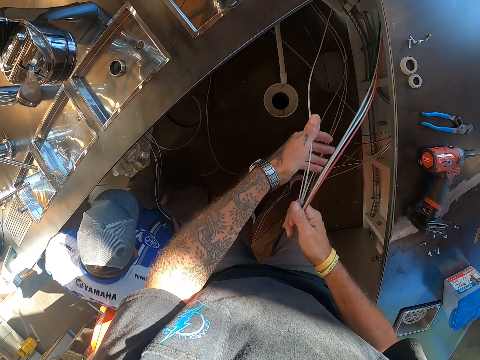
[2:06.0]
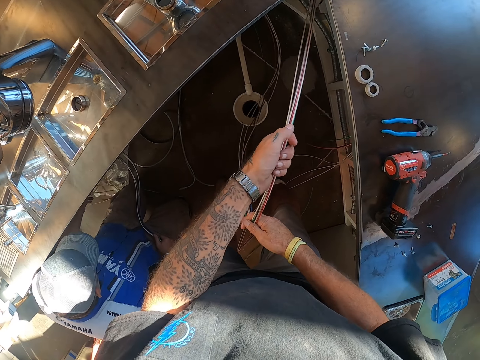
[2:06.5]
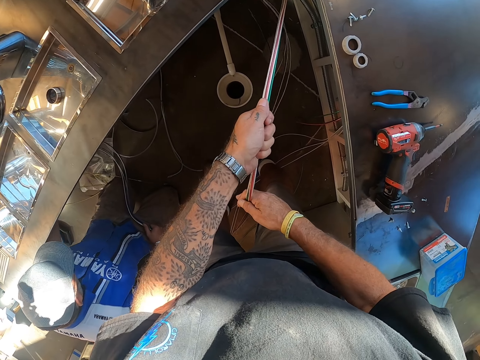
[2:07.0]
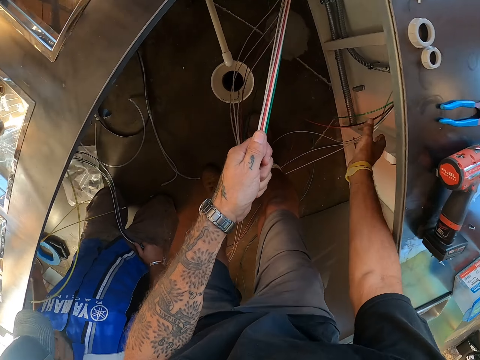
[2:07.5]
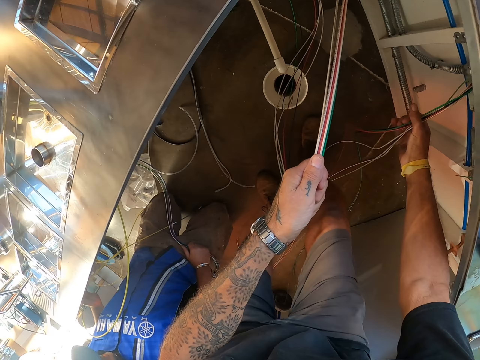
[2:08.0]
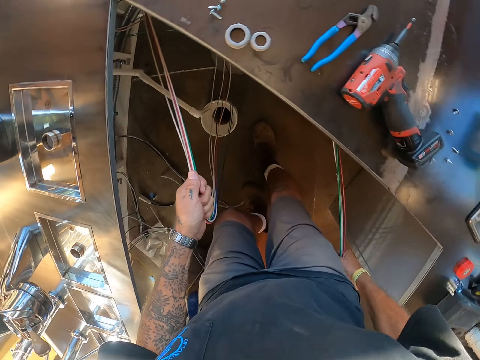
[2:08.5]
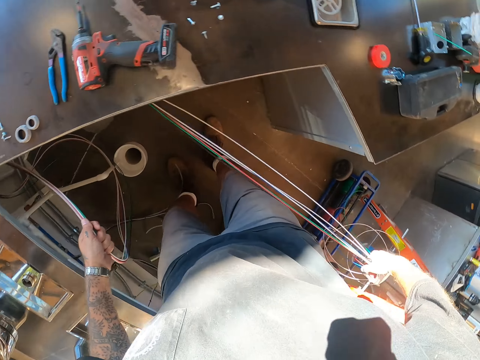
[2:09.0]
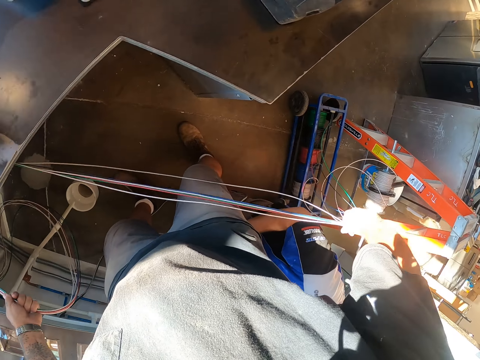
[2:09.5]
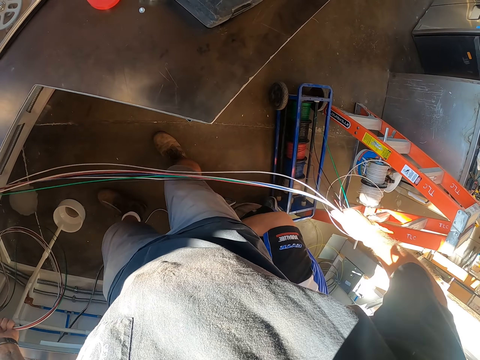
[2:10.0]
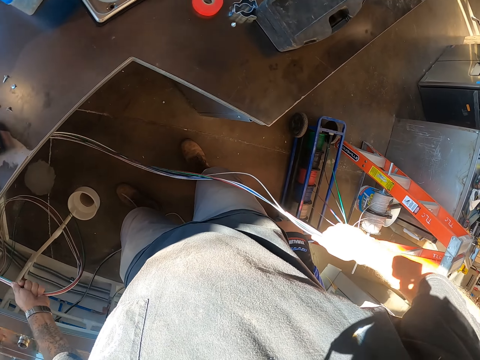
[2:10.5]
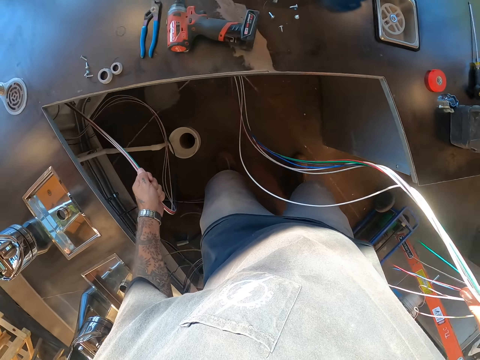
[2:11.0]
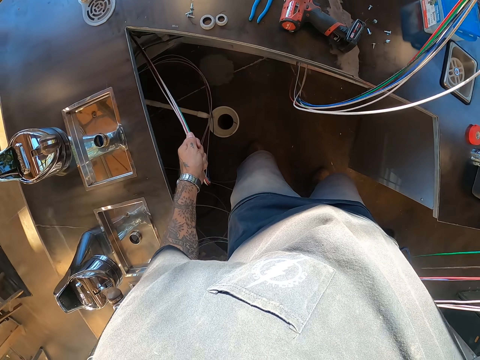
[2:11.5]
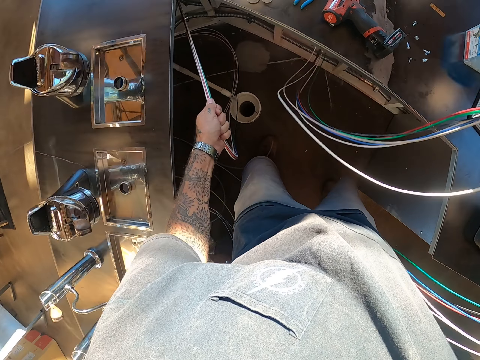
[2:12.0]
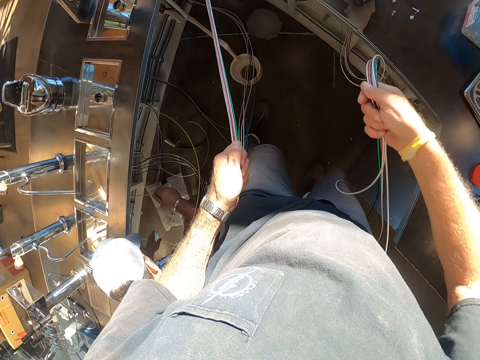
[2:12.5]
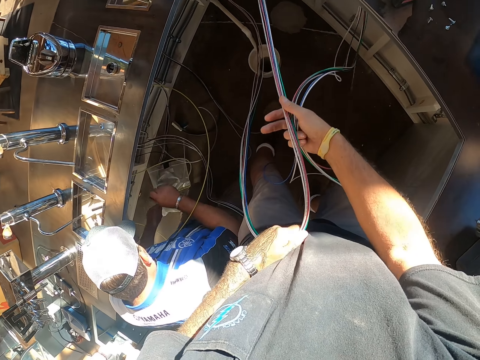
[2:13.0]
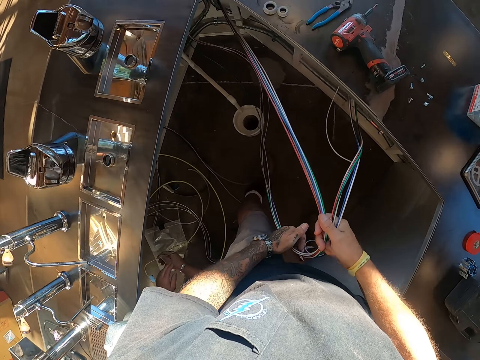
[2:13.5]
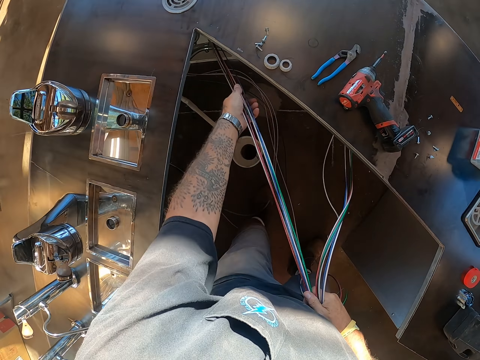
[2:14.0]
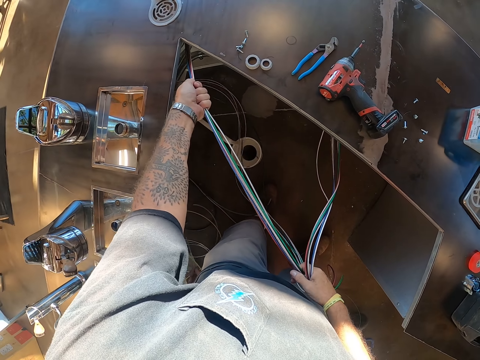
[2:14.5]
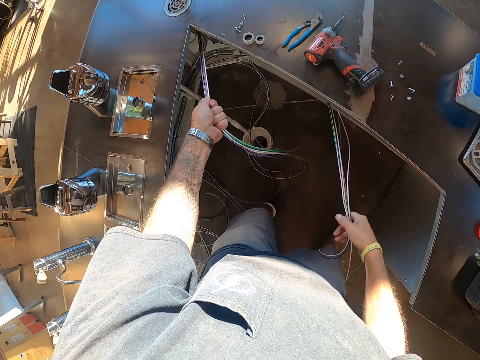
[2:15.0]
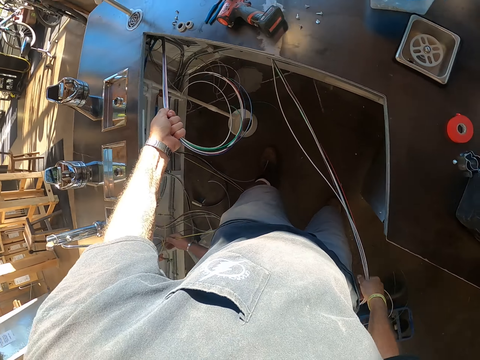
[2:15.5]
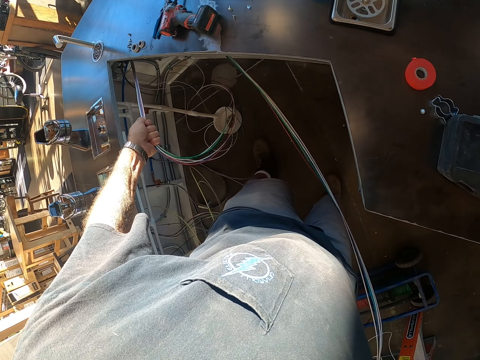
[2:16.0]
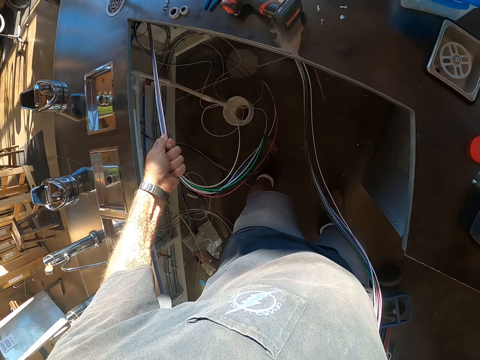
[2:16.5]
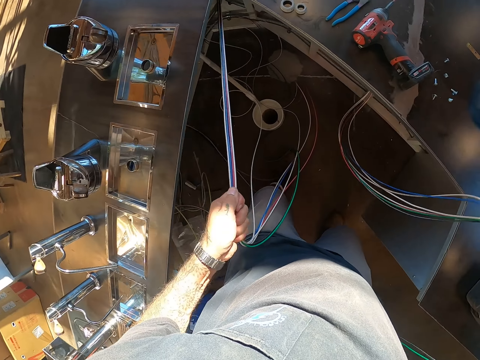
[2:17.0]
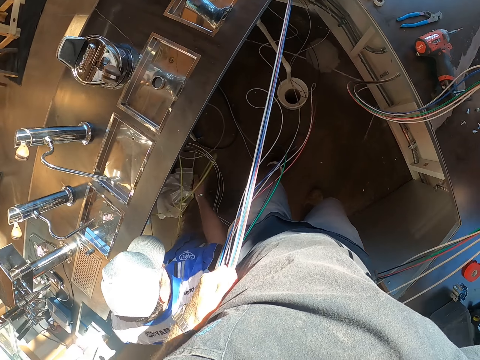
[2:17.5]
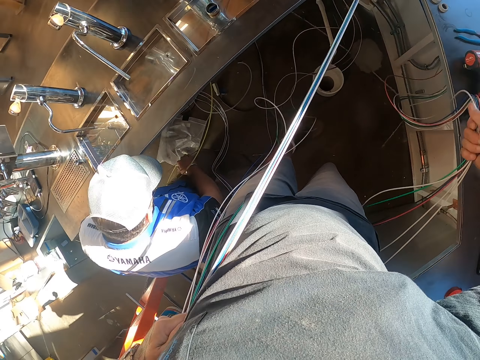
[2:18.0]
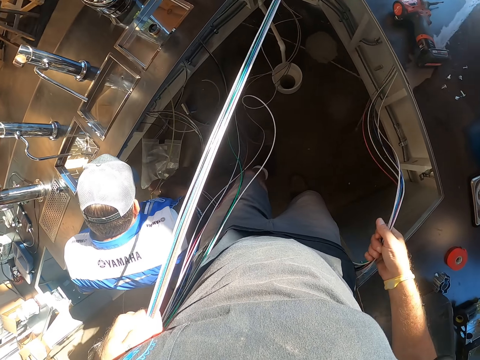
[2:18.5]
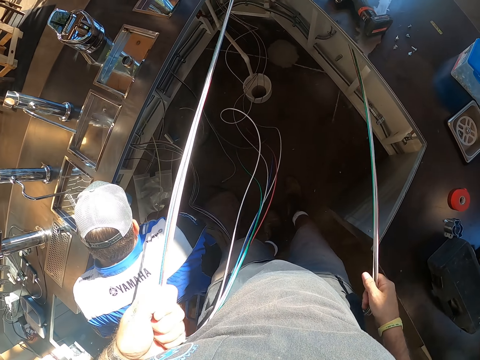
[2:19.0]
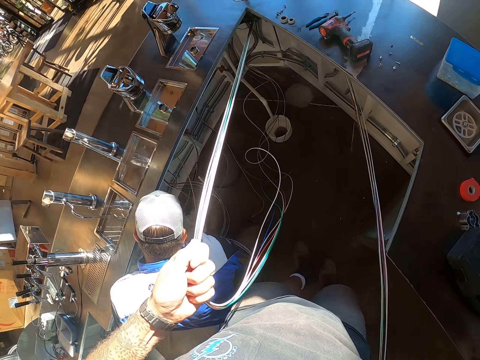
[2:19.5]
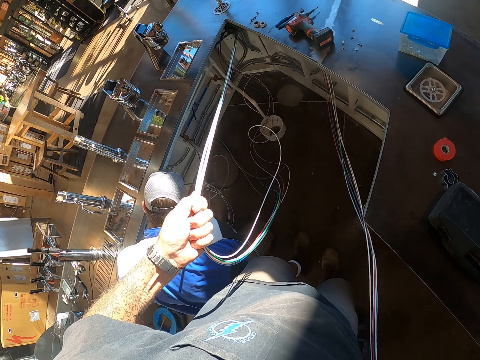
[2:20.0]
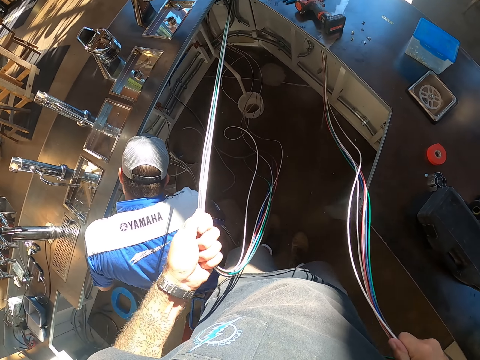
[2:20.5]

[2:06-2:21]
The camera wearer stares at the wire. They hold the wires. They pull the wire. They turn around. They pull the wire.

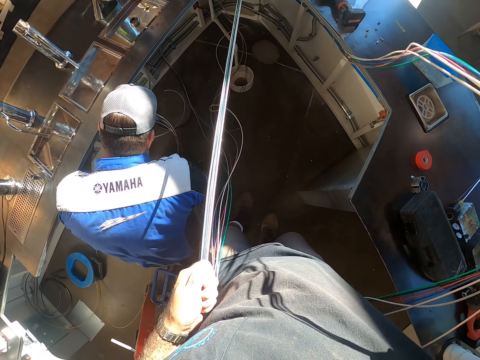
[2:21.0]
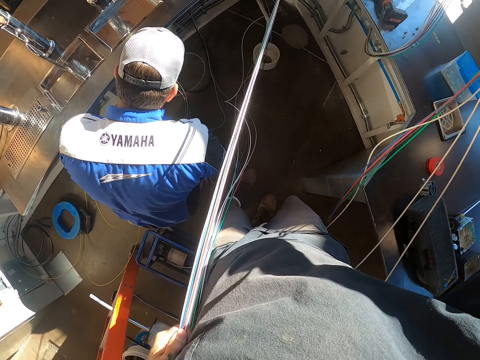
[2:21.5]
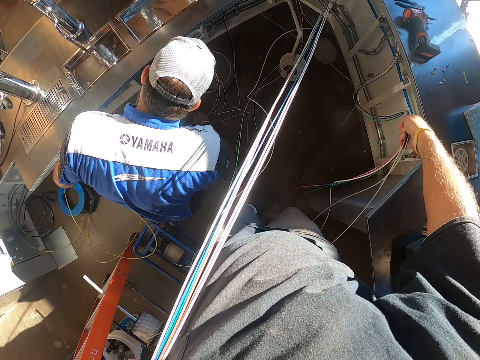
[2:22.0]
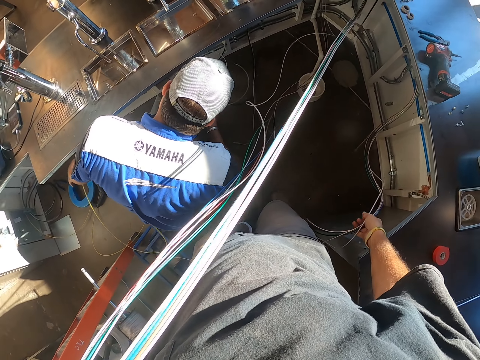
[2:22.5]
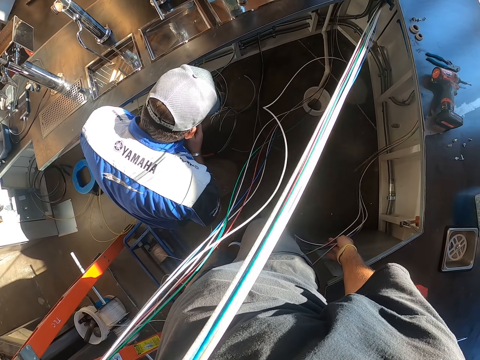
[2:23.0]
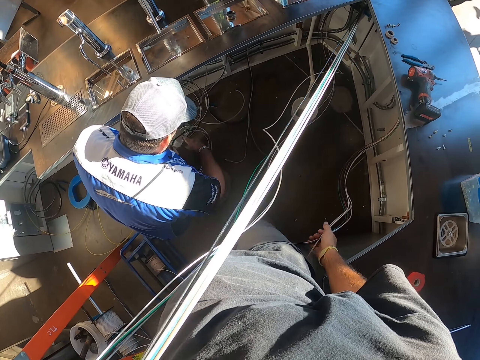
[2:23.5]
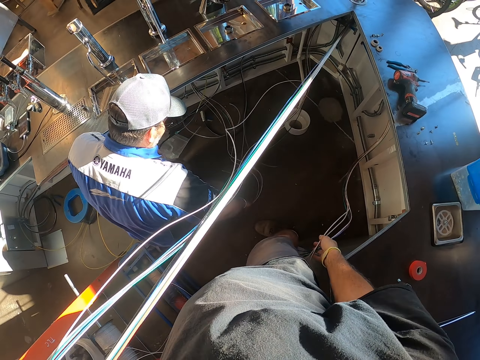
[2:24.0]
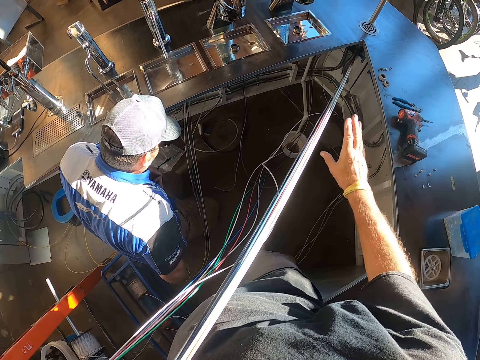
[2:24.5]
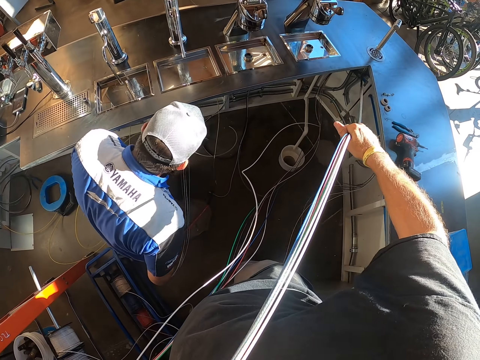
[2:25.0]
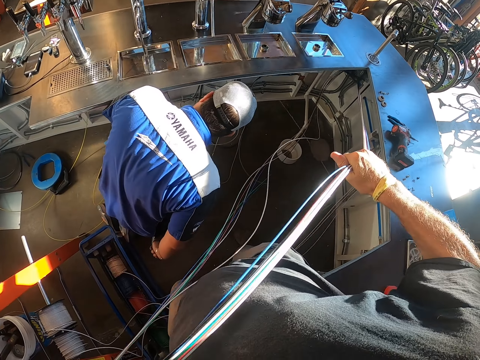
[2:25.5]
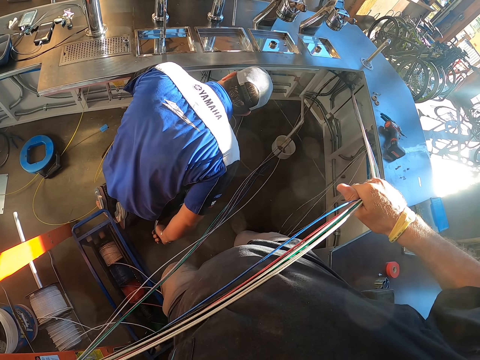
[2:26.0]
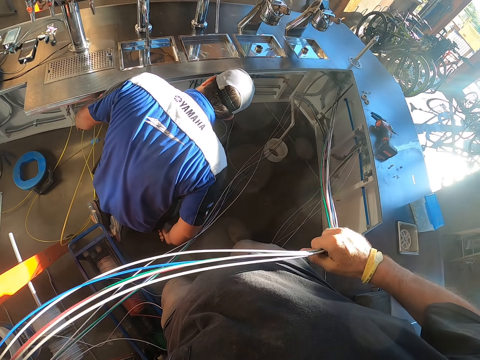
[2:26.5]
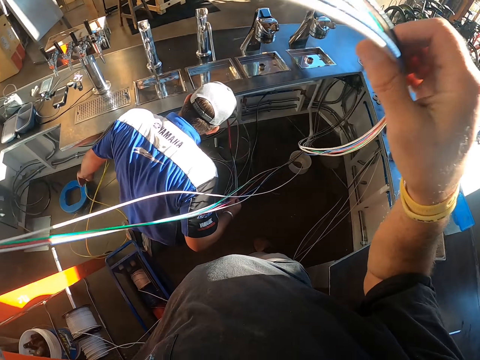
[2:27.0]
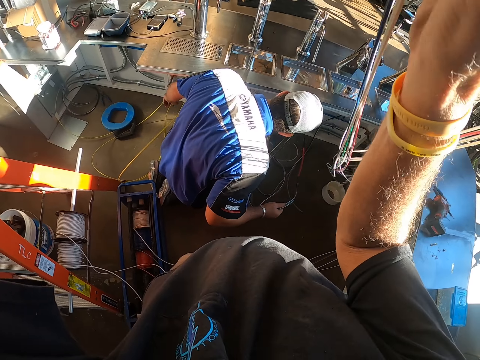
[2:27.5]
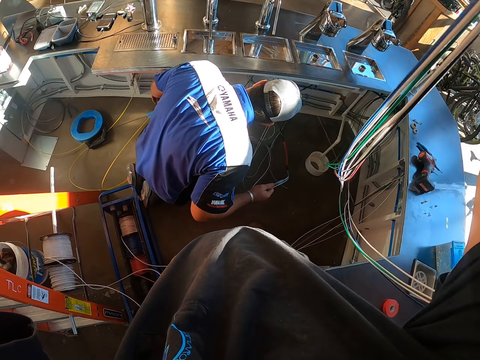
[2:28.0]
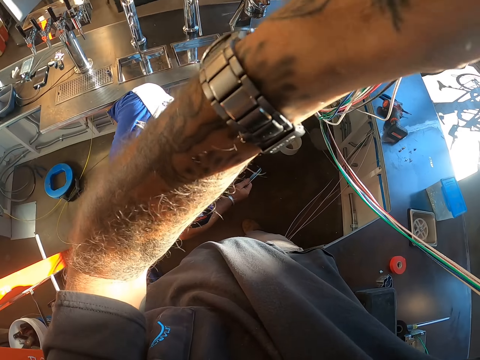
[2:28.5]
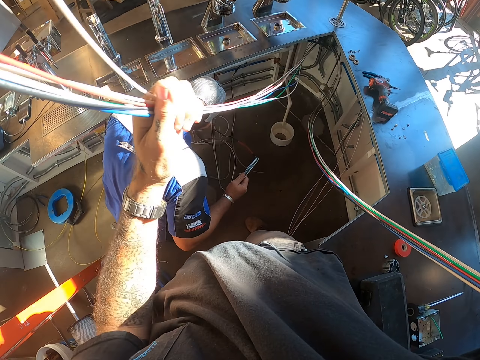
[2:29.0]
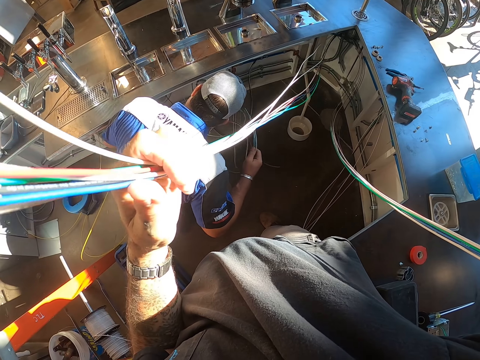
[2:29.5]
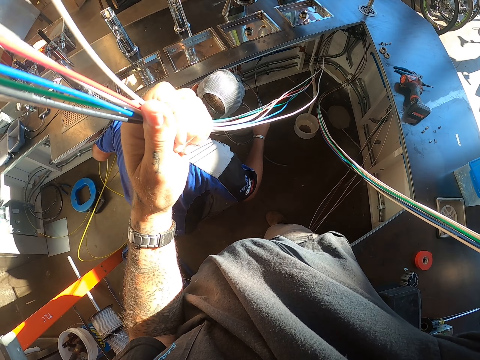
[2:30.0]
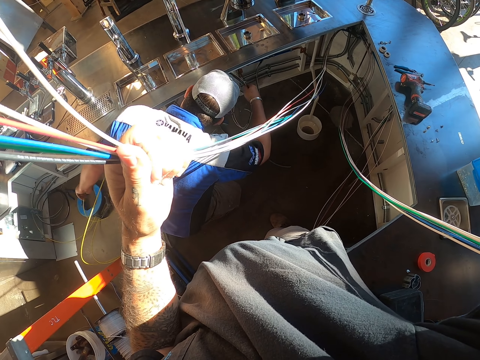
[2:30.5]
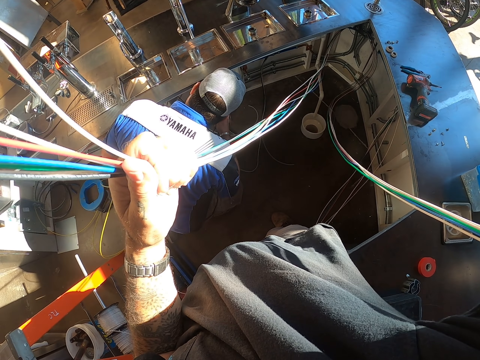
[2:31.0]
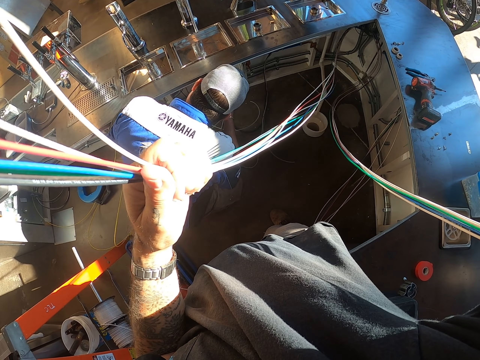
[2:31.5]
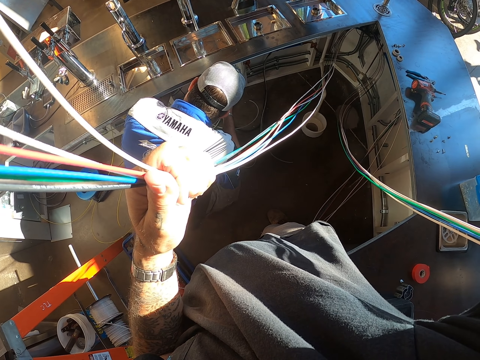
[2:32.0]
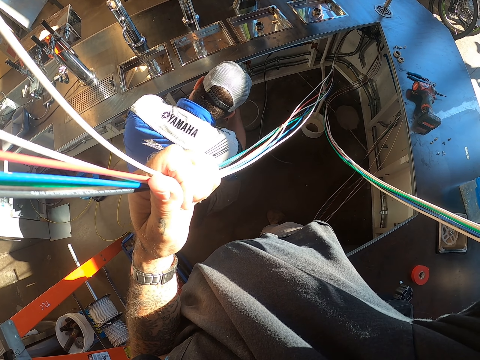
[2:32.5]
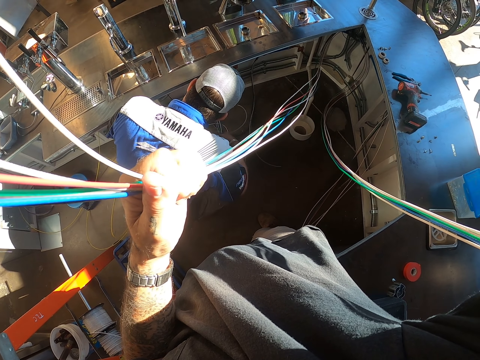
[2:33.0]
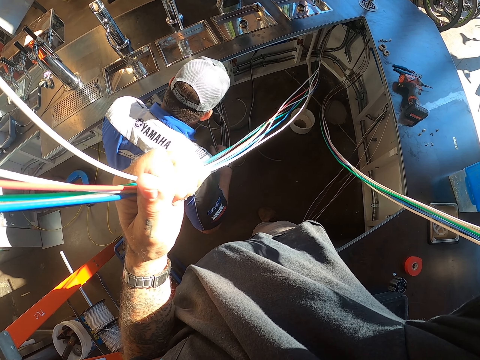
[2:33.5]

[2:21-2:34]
The camera wearer drops the wire. They pull the wires. They stare at a man. They pull the wire and hold the wire. The man fixes the wire and inspects the wire.
